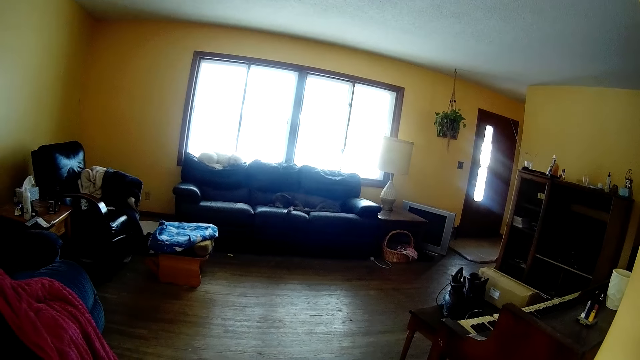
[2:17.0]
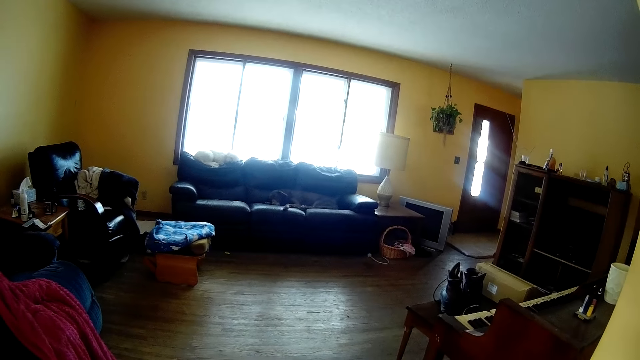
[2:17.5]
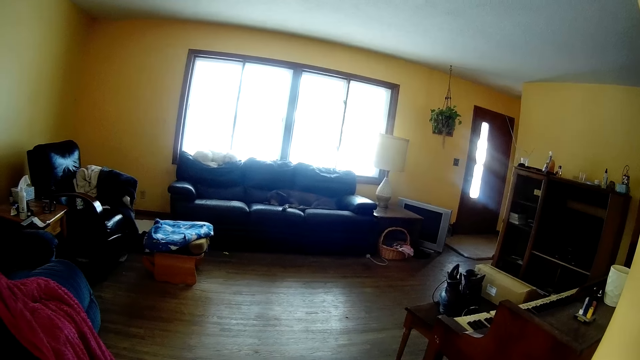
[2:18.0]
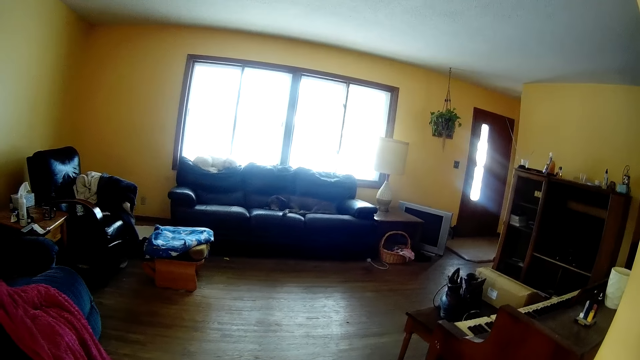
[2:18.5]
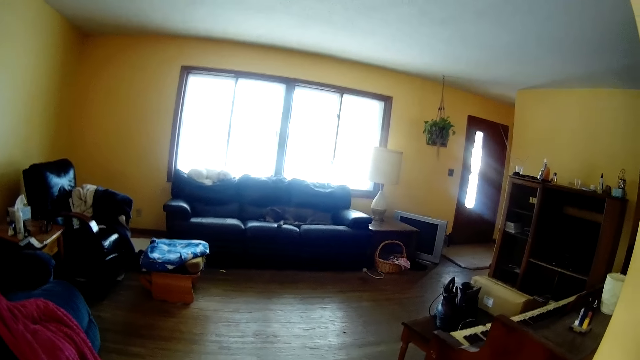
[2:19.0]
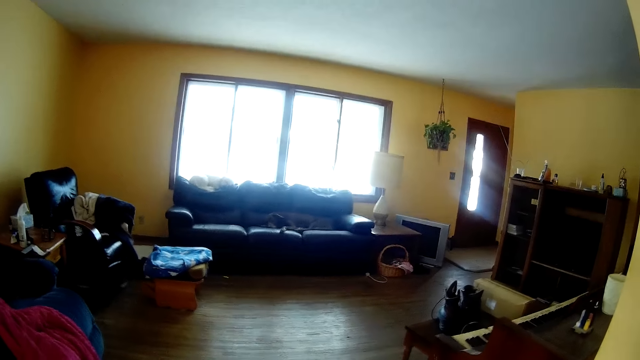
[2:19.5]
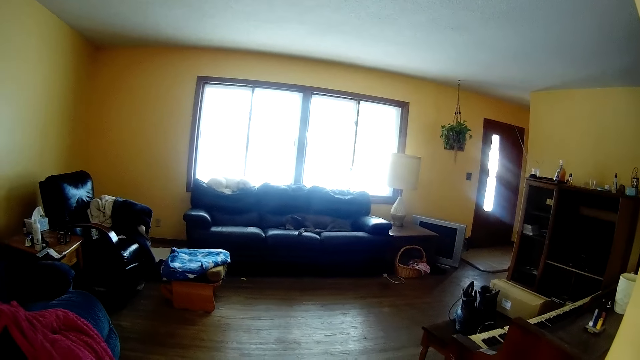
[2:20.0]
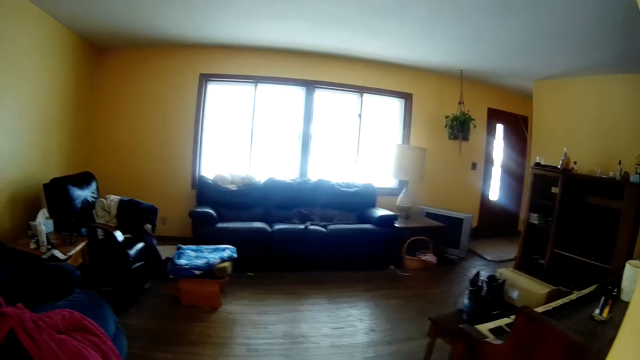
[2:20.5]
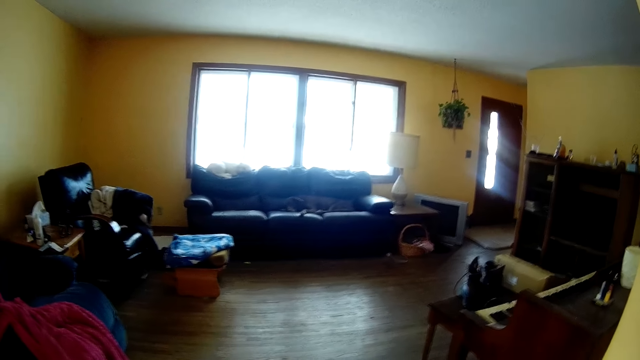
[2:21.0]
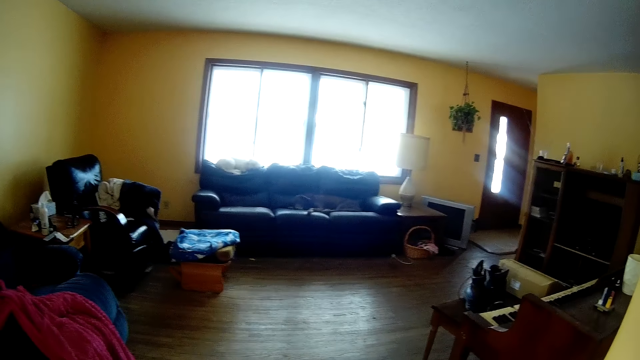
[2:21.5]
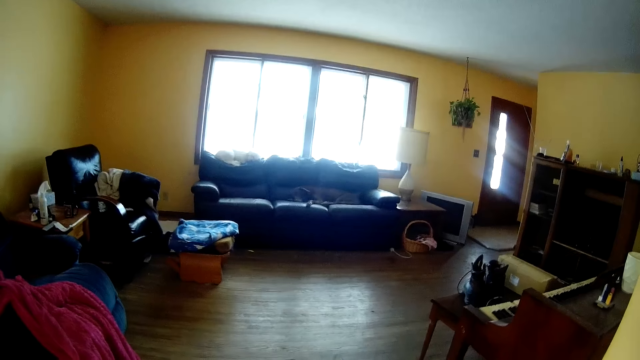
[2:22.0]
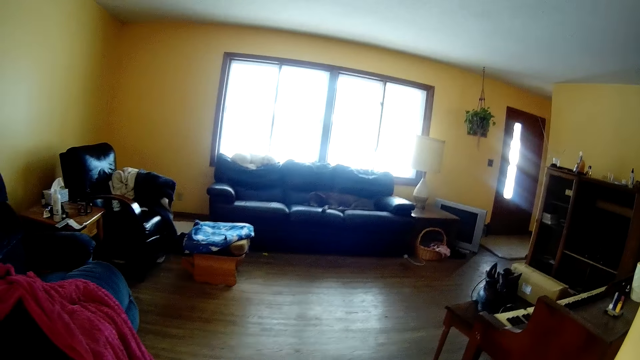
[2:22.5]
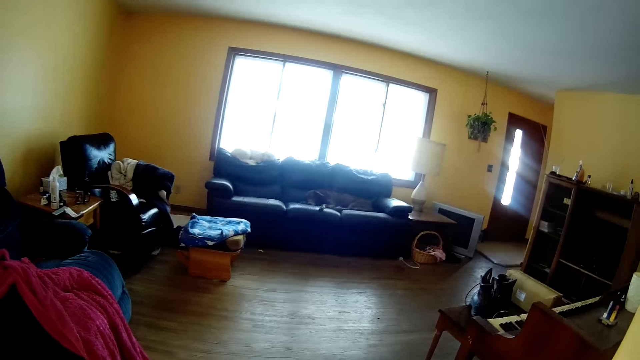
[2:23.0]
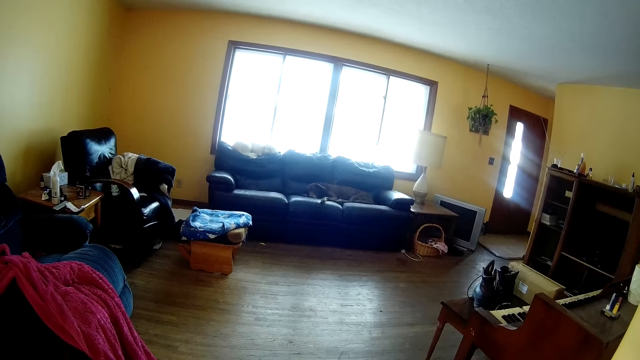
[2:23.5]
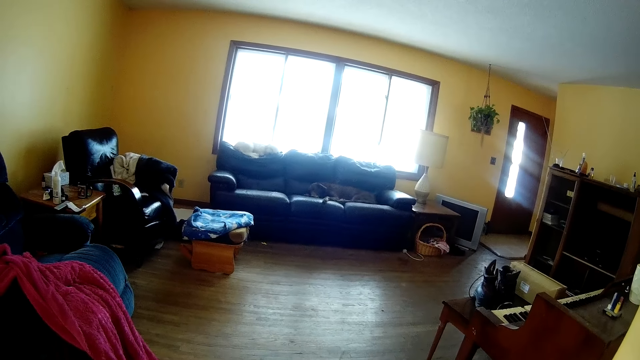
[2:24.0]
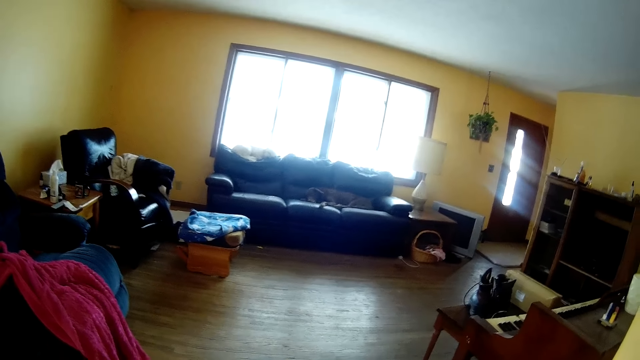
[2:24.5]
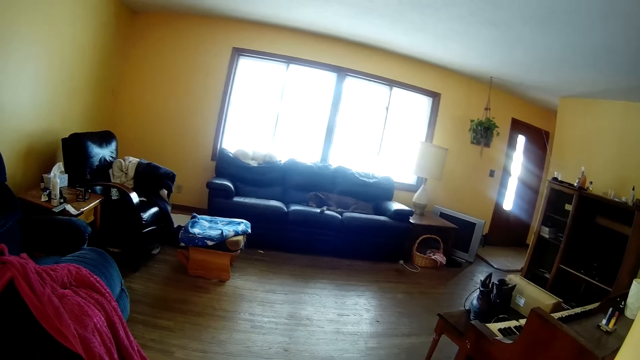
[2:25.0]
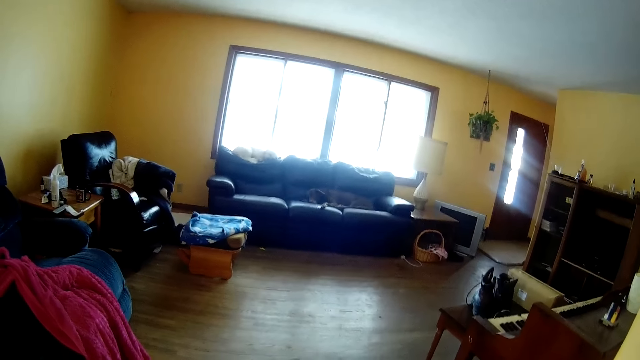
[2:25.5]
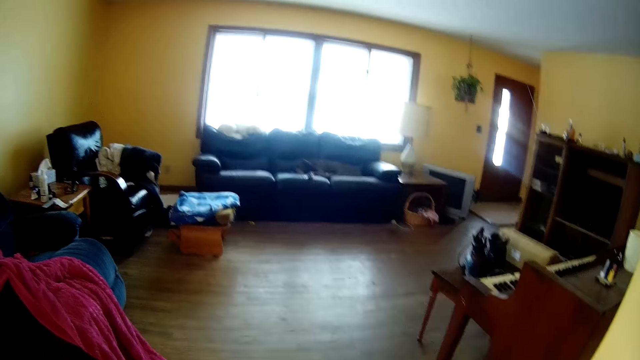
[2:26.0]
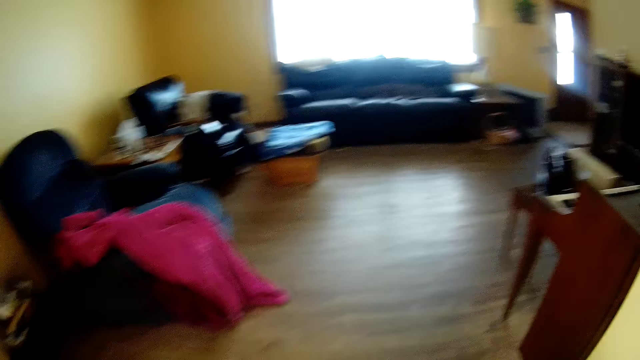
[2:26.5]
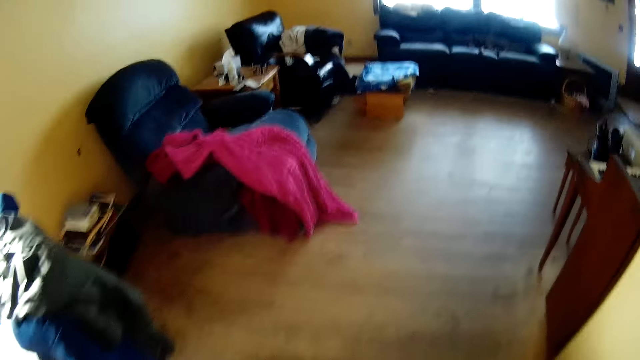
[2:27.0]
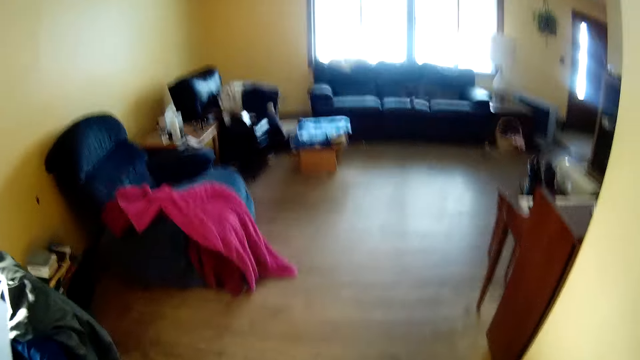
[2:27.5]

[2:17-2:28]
The camera wearer looks around.

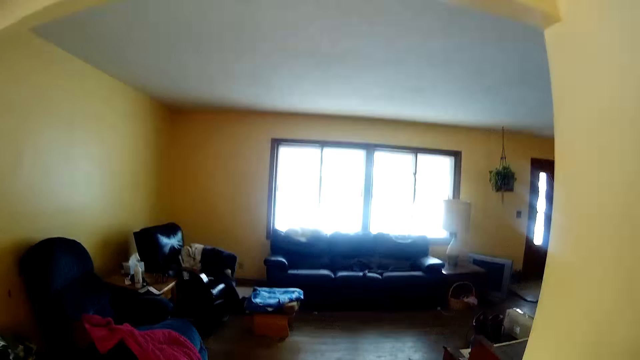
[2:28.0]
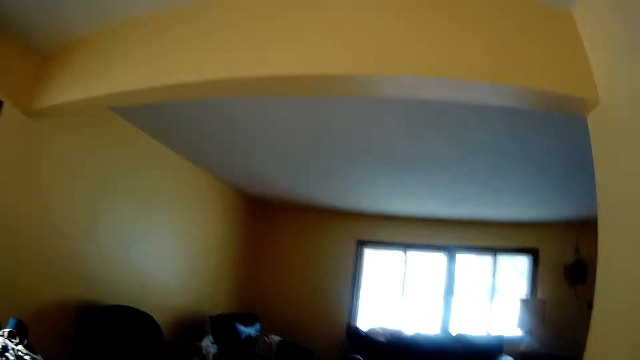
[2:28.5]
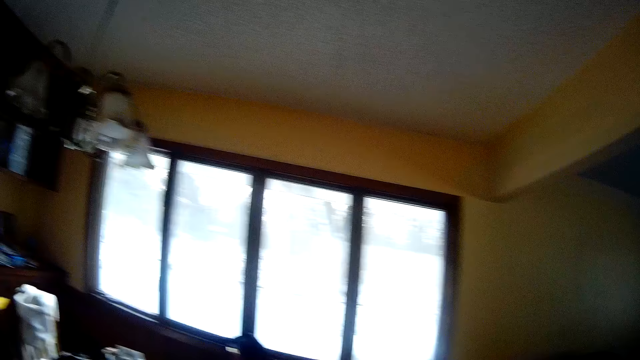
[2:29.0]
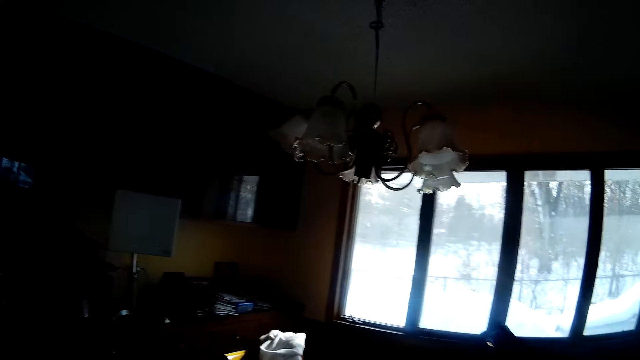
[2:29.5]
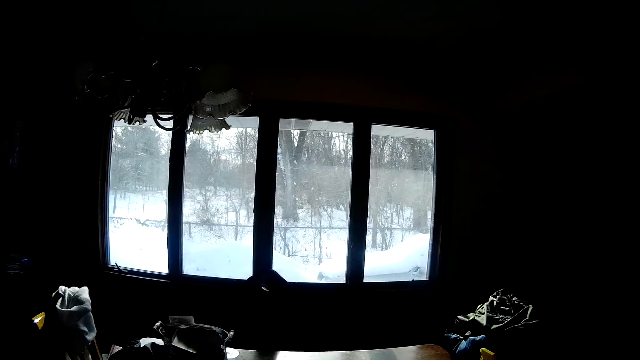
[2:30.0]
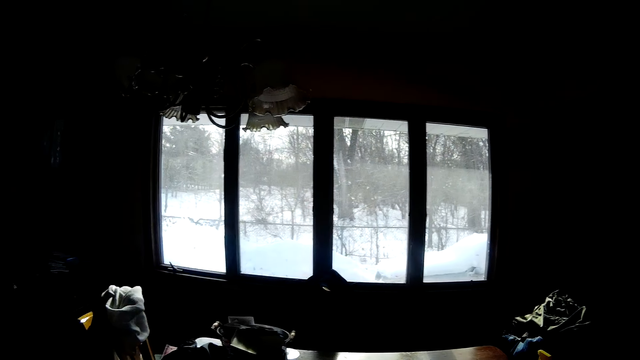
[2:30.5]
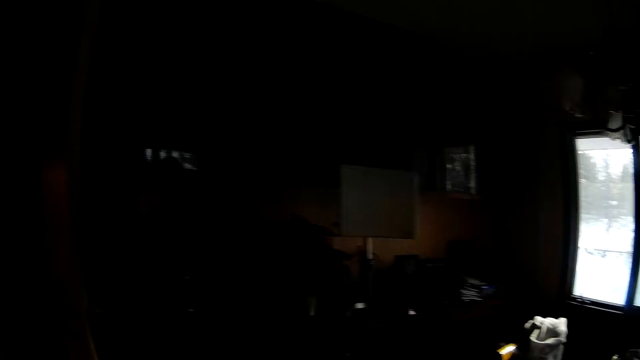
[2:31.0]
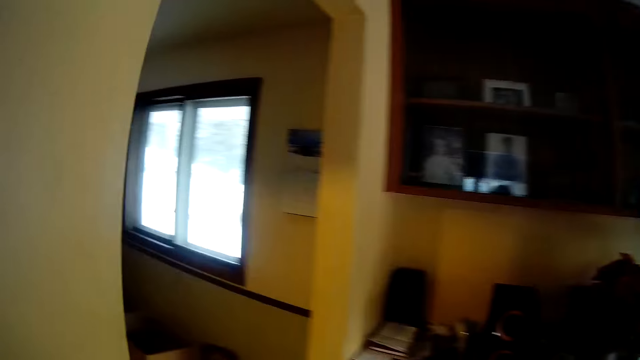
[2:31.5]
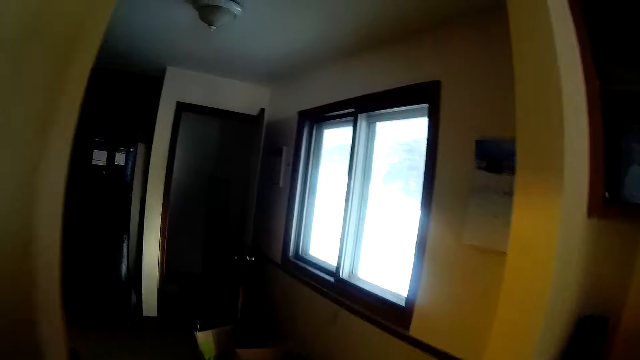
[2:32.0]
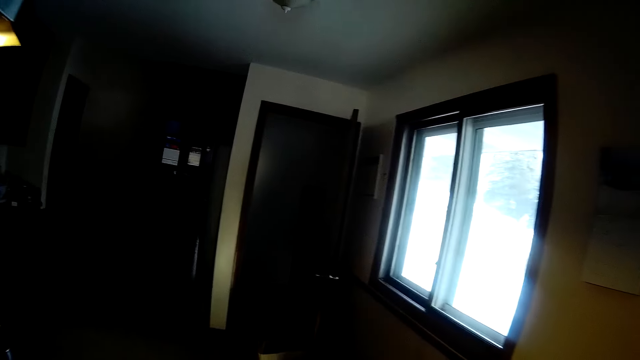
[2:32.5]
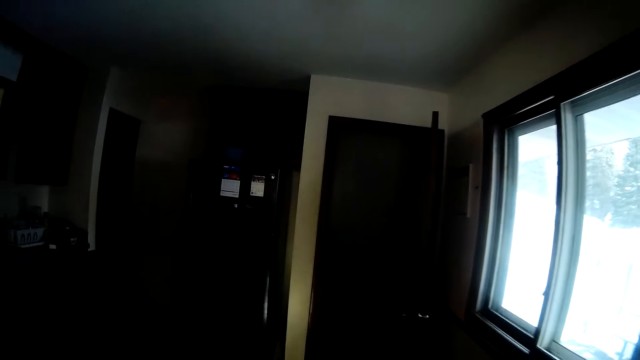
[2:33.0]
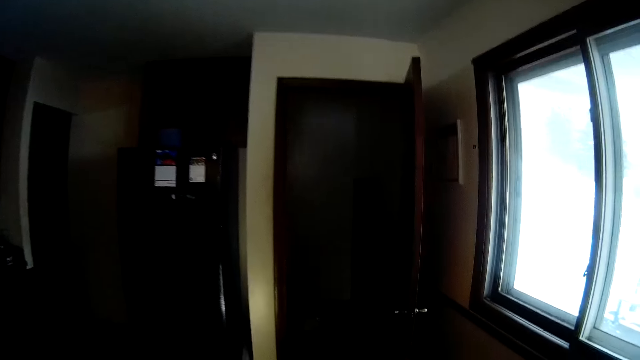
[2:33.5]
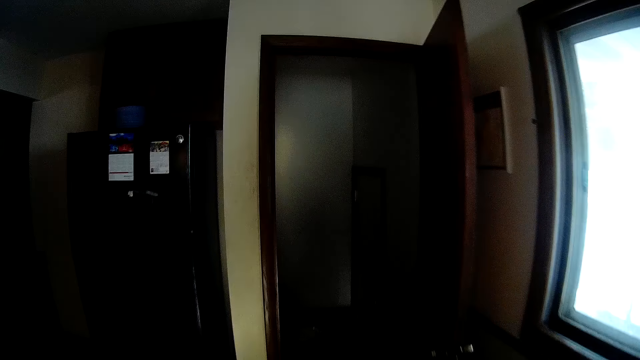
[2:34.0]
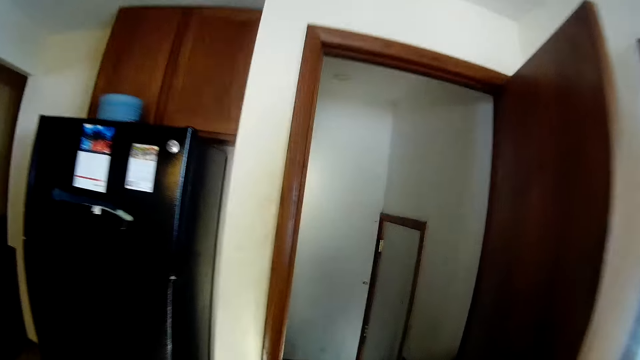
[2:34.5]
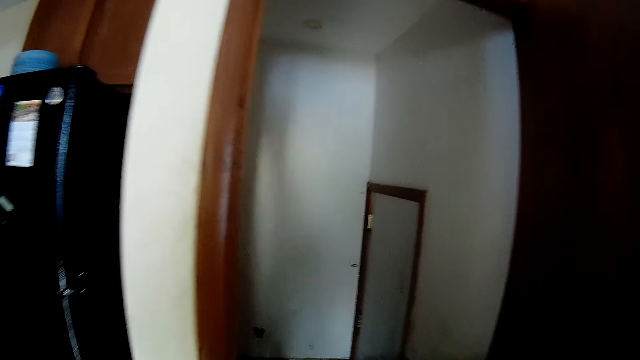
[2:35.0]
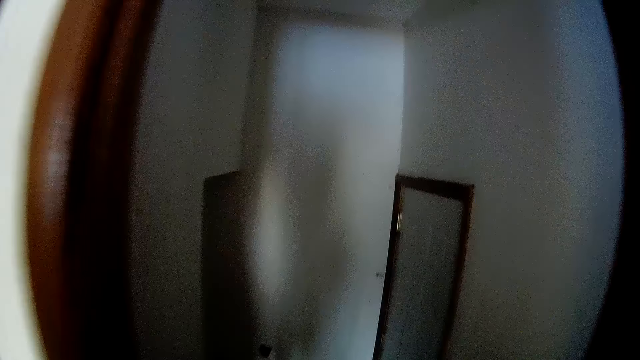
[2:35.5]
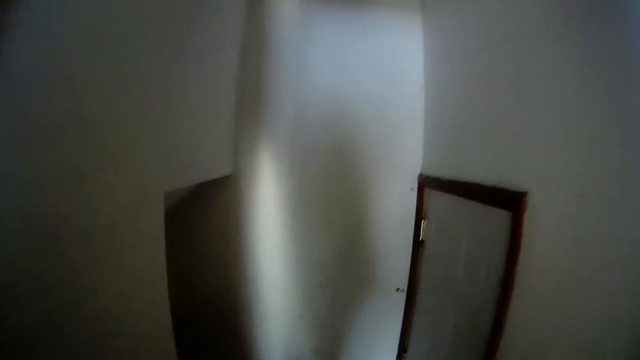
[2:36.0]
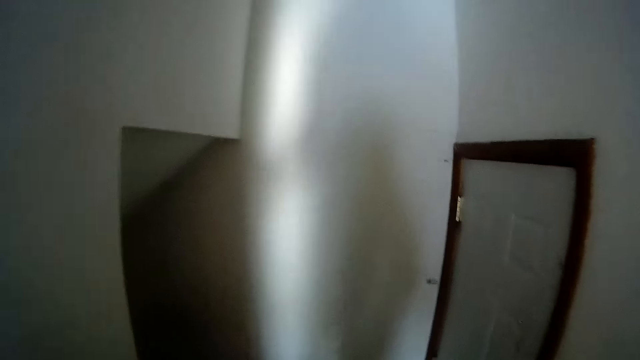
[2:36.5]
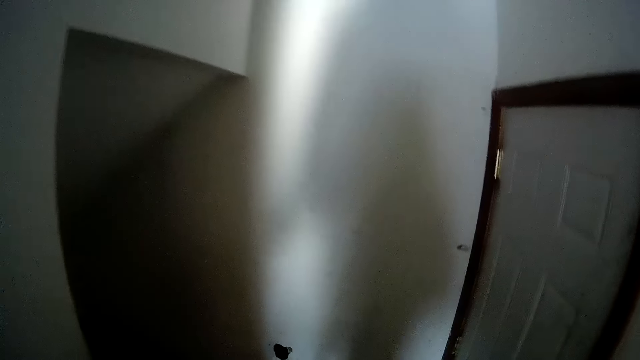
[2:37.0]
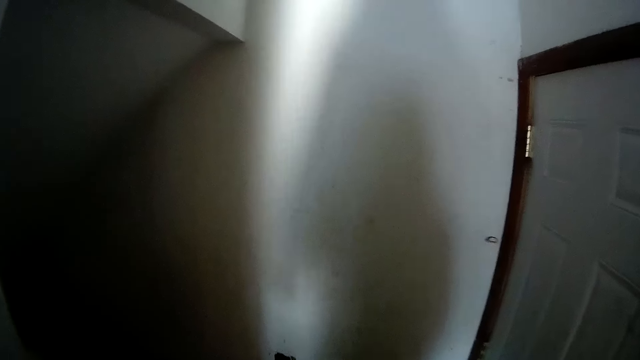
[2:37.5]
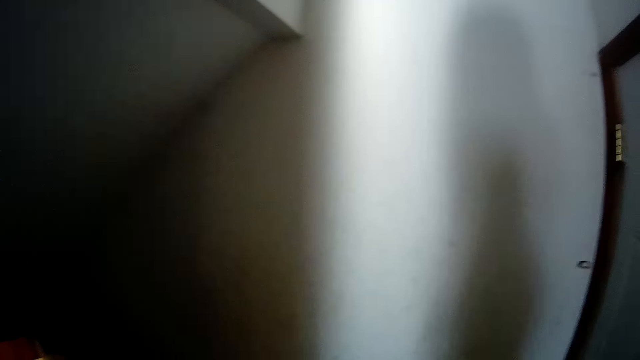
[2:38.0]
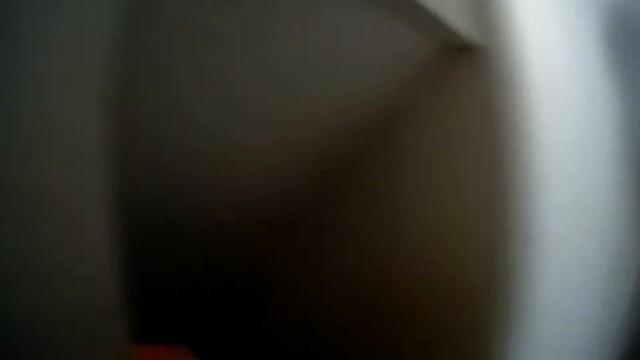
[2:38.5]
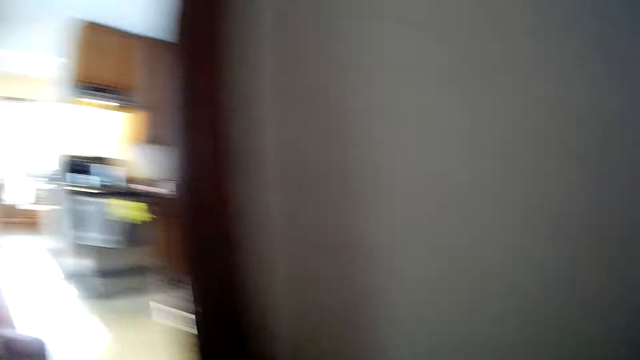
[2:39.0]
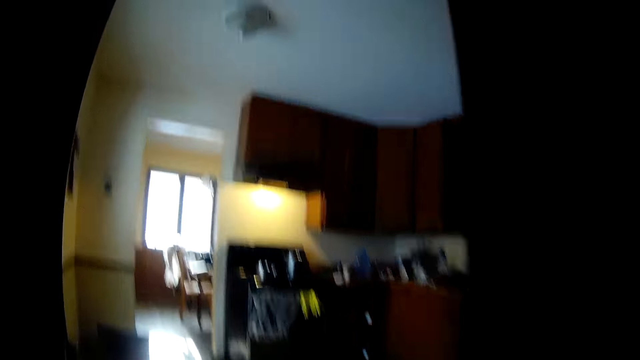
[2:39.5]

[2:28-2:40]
The camera wearer looks around. They walk around. They walk into the kitchen. They walk down the staircase.
